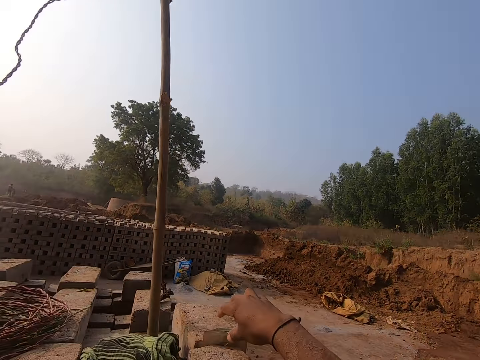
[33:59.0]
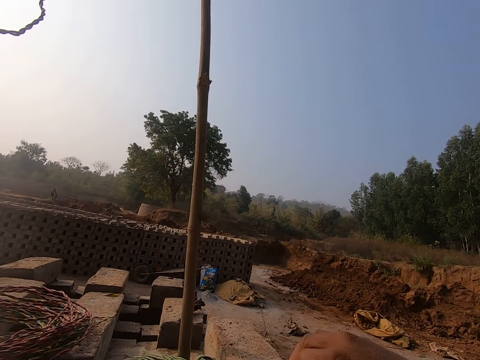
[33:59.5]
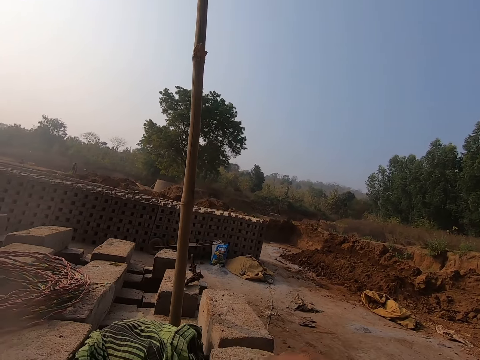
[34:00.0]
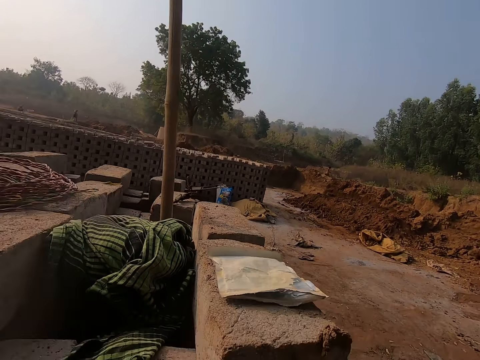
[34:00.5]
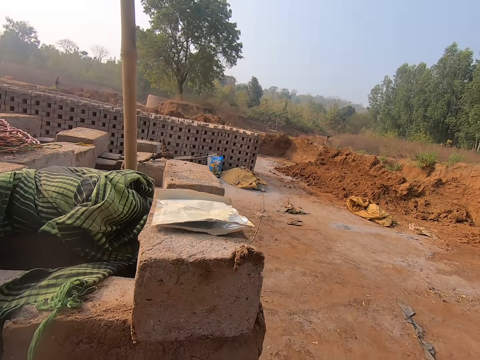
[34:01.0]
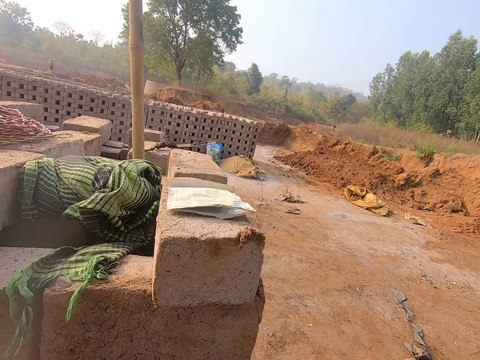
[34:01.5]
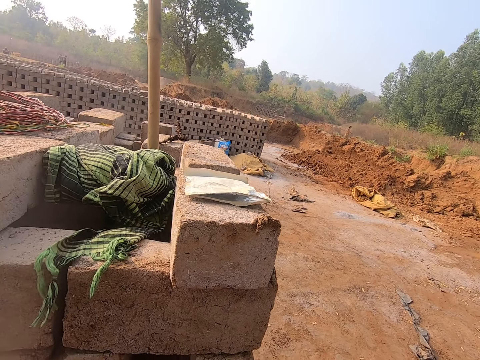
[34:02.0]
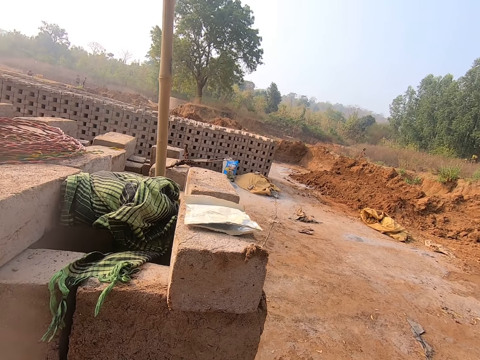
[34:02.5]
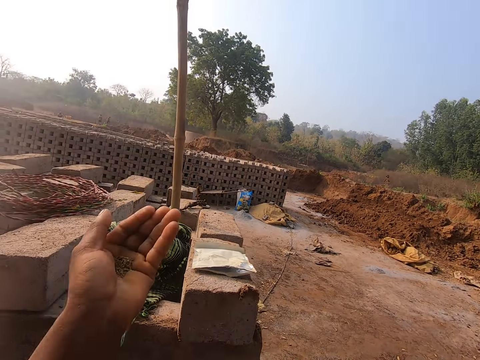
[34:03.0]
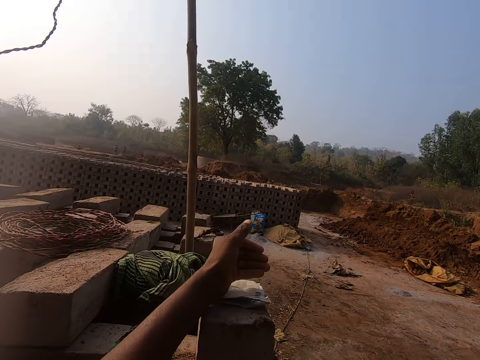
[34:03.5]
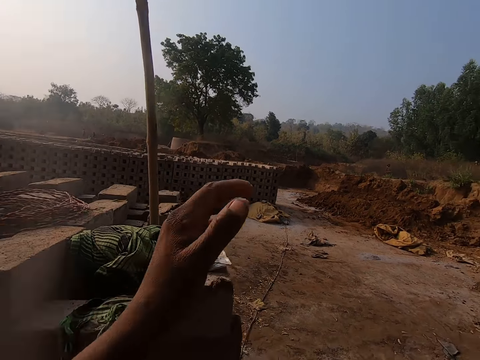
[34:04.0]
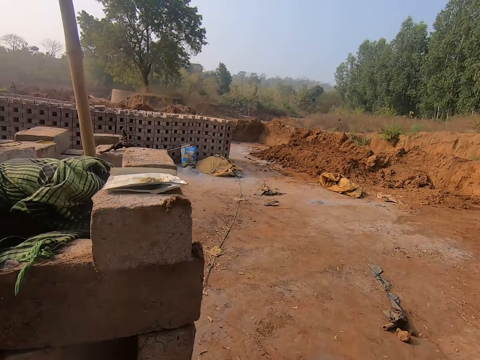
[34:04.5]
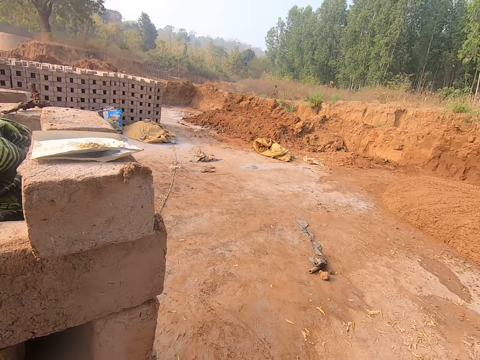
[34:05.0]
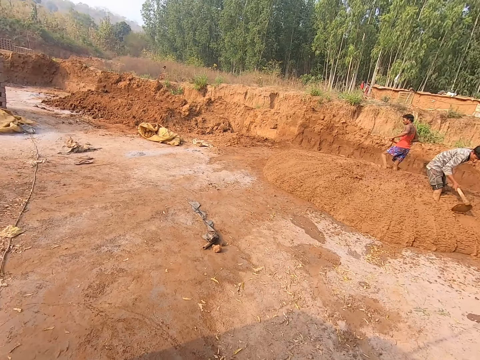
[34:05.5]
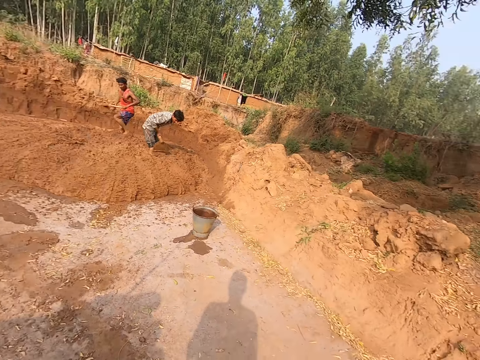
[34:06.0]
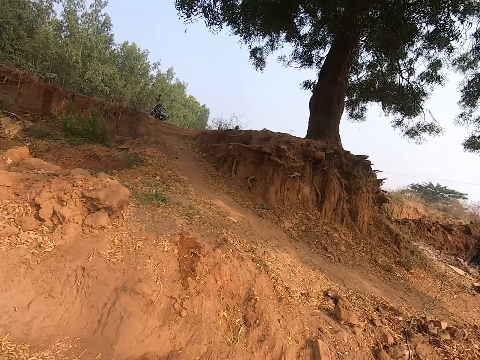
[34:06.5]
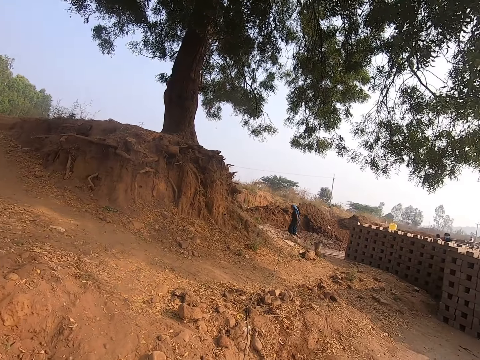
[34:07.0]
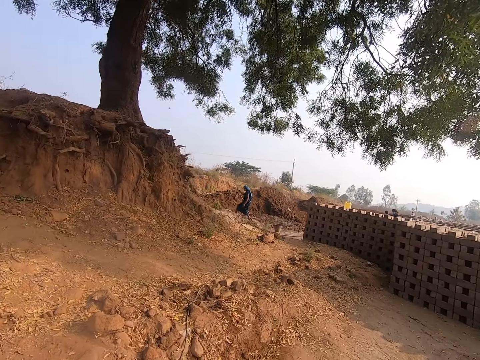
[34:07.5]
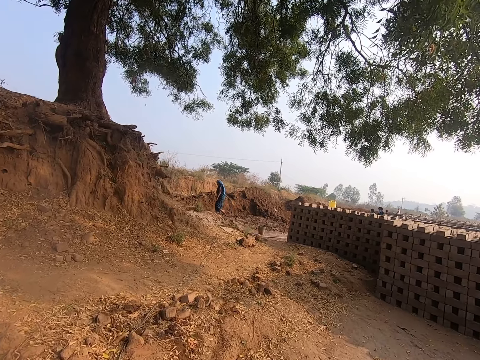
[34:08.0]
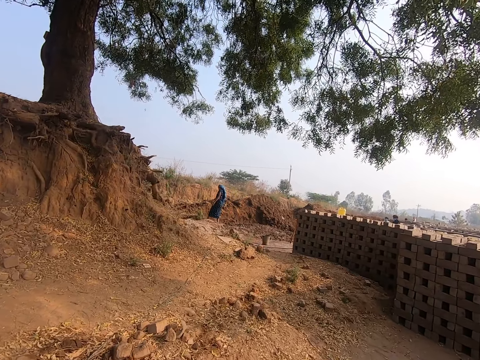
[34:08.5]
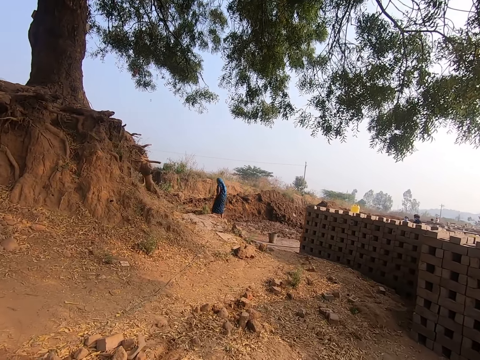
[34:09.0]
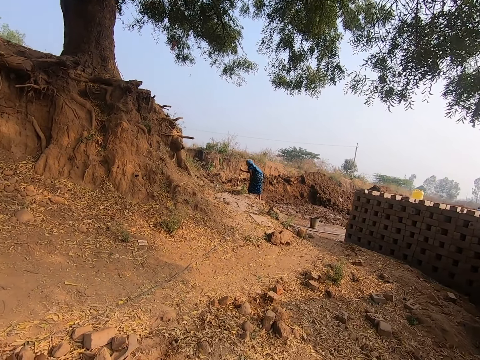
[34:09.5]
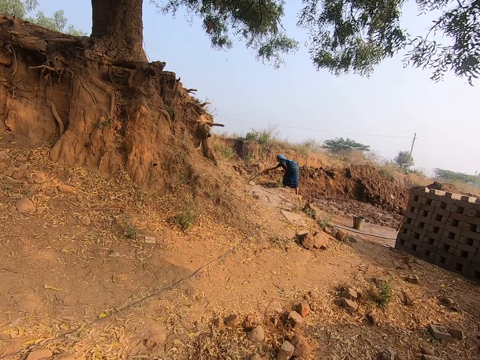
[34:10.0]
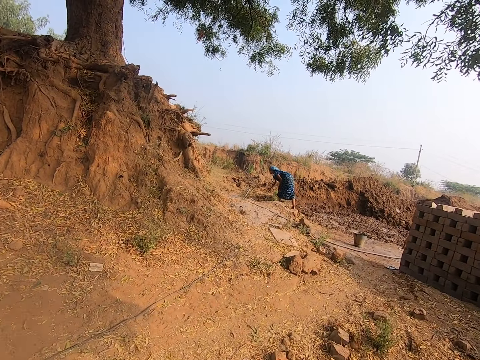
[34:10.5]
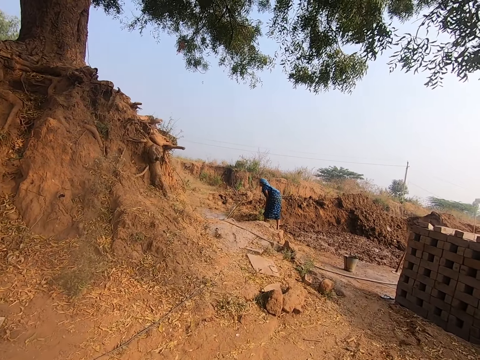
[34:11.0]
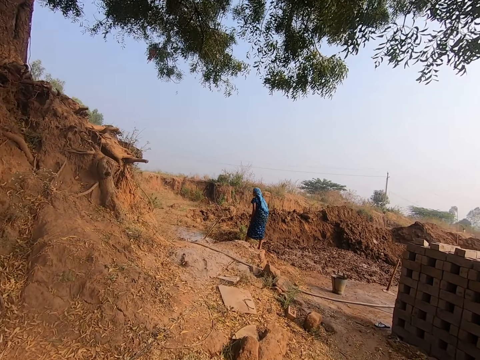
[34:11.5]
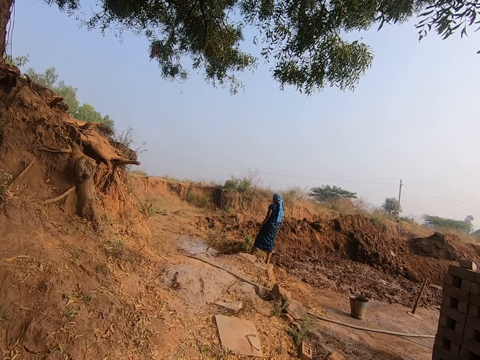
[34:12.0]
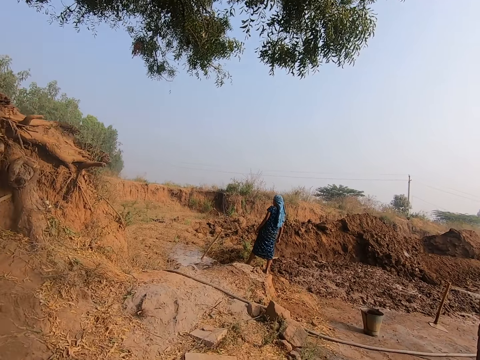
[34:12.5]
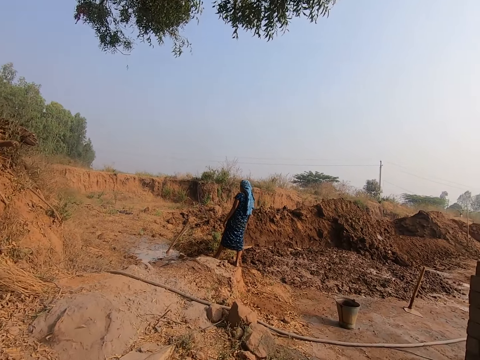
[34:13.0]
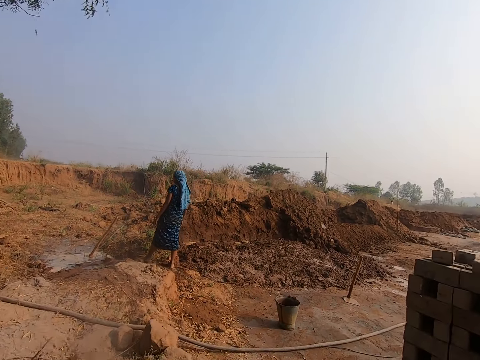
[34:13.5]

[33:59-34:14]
The camera wearer takes a paper bag from a block with his right hand. He pours sand from his left hand on the paper bag on a block. He walks. The woman places the hoe on the ground with her right hand.

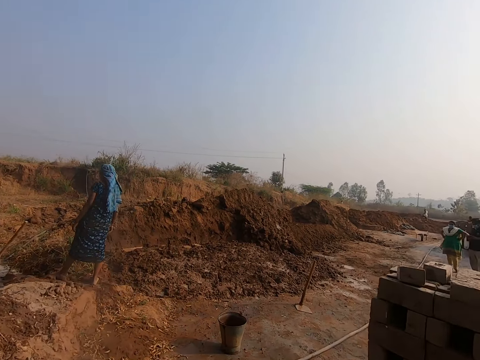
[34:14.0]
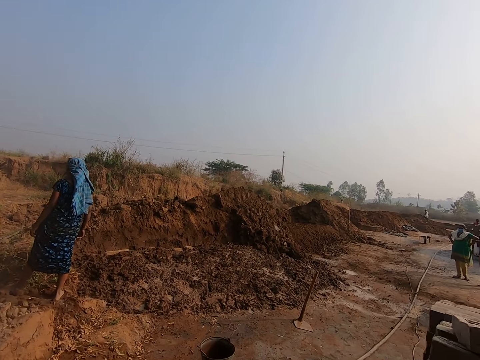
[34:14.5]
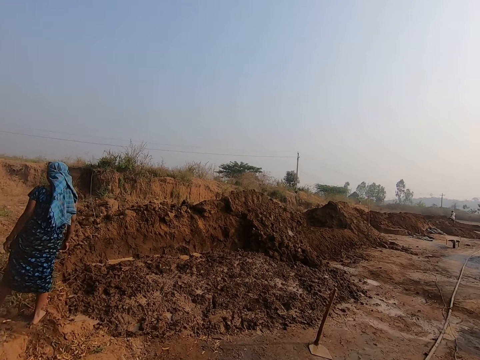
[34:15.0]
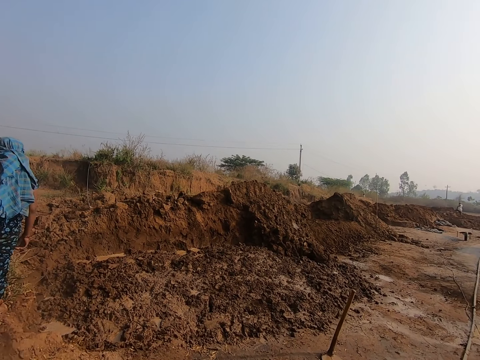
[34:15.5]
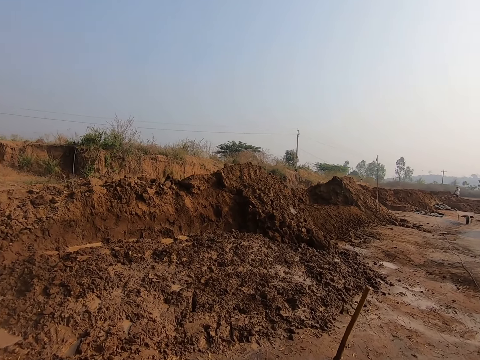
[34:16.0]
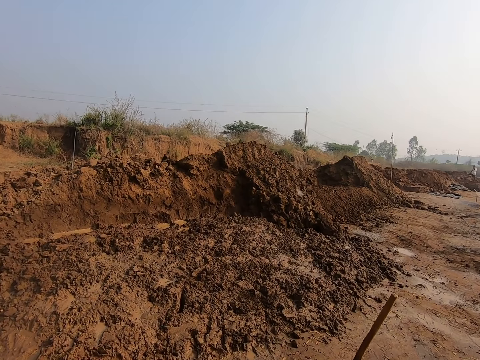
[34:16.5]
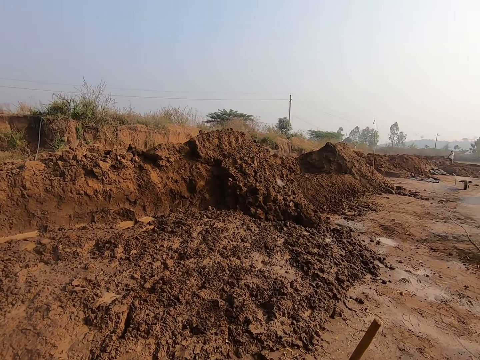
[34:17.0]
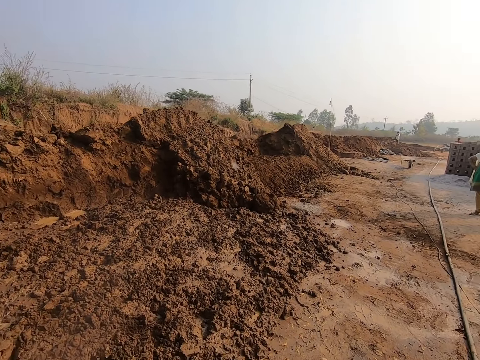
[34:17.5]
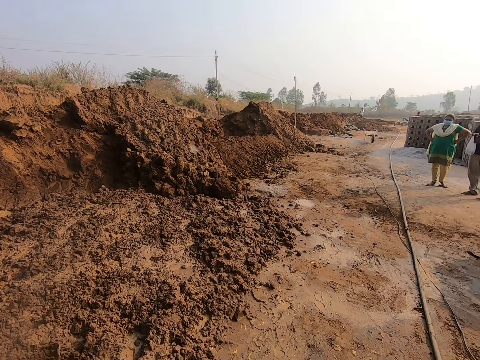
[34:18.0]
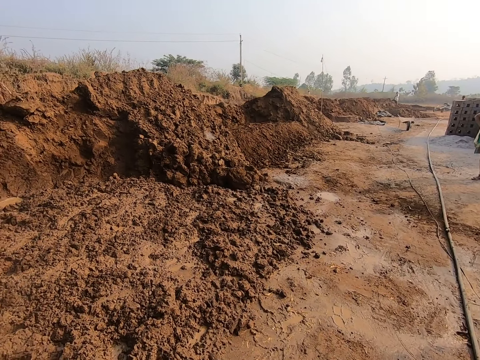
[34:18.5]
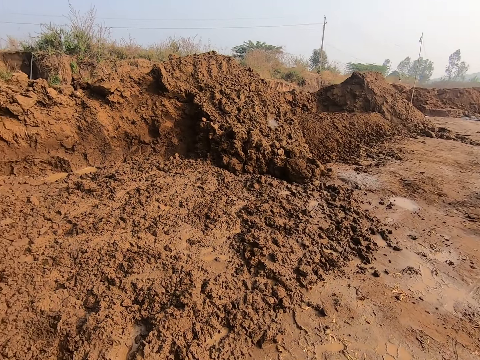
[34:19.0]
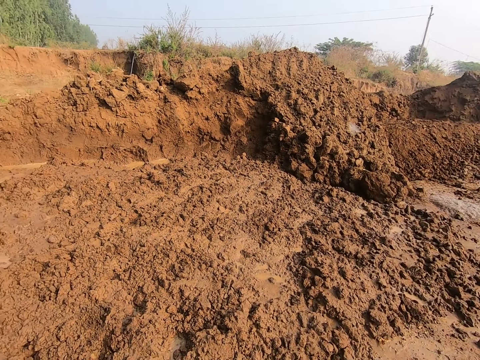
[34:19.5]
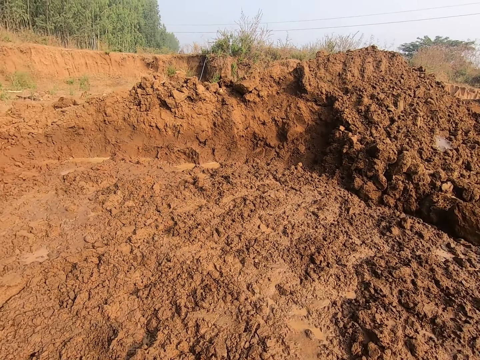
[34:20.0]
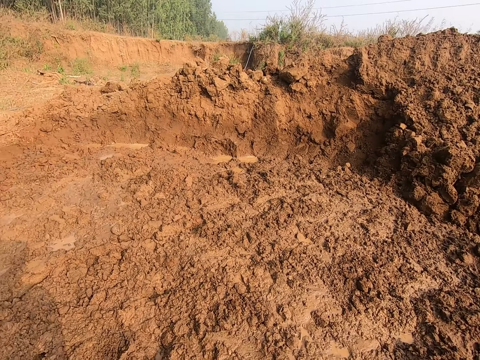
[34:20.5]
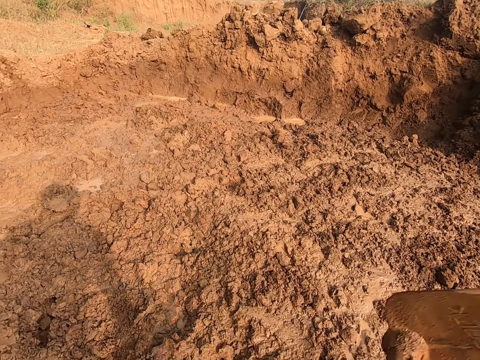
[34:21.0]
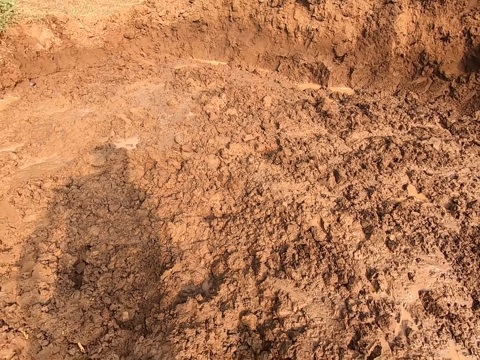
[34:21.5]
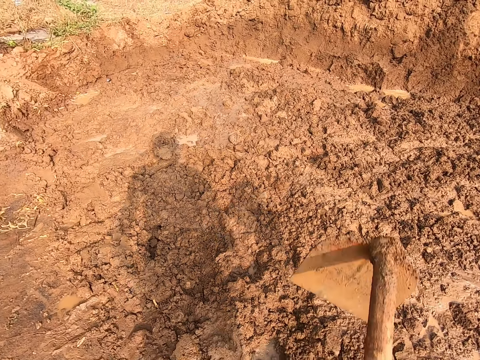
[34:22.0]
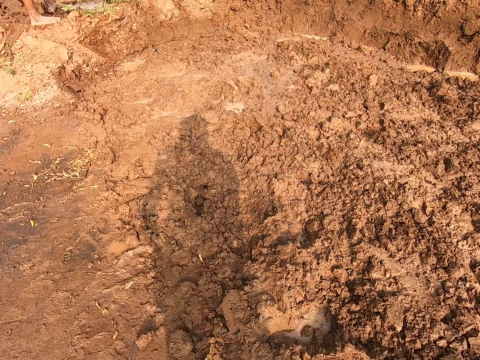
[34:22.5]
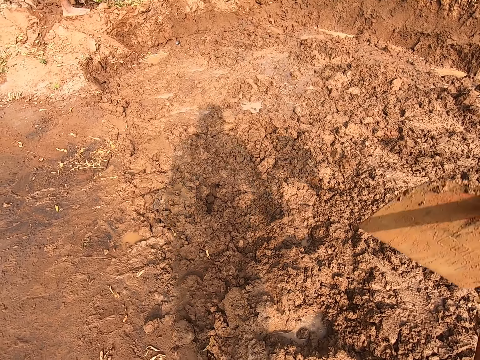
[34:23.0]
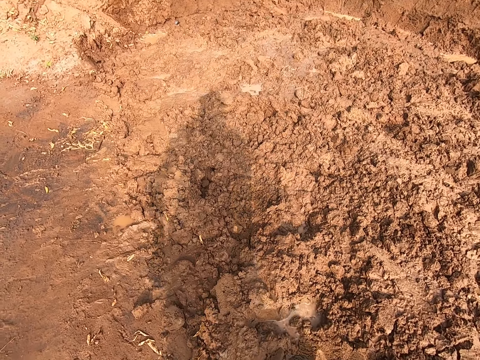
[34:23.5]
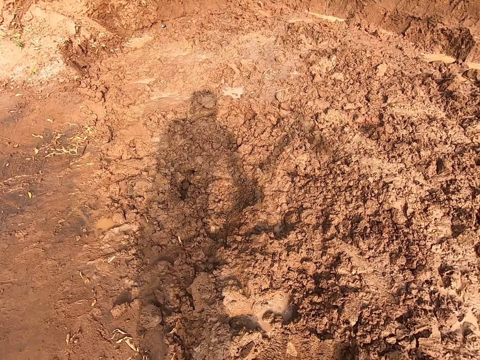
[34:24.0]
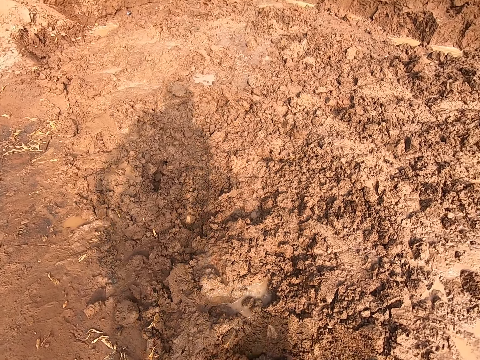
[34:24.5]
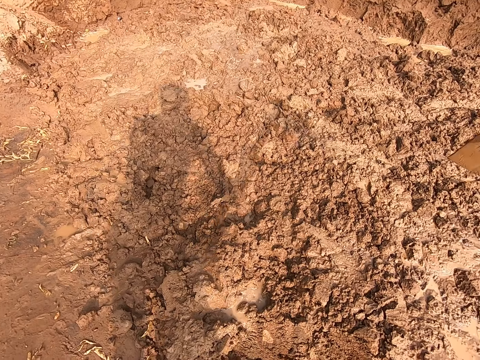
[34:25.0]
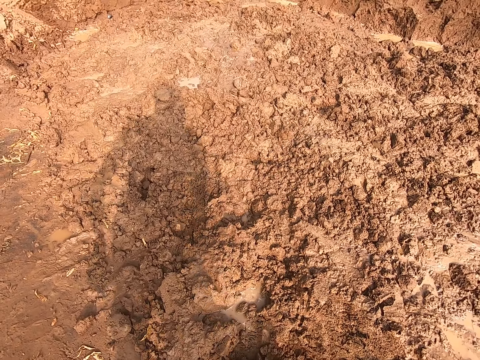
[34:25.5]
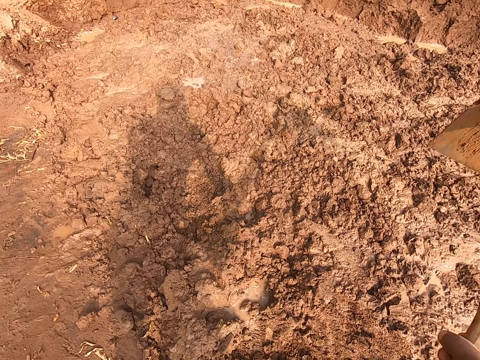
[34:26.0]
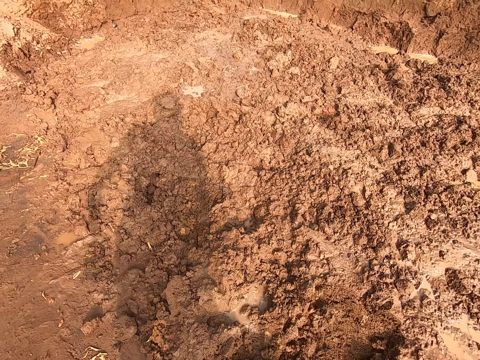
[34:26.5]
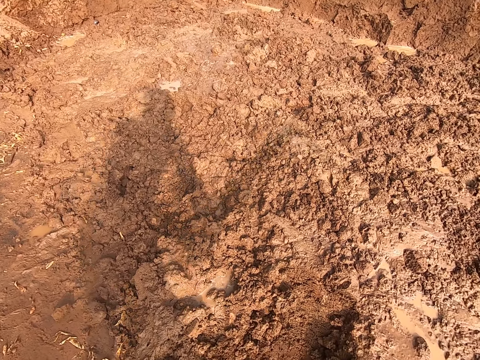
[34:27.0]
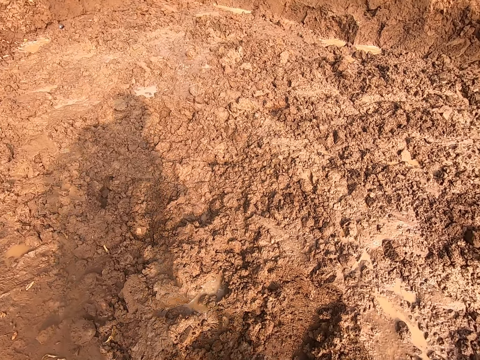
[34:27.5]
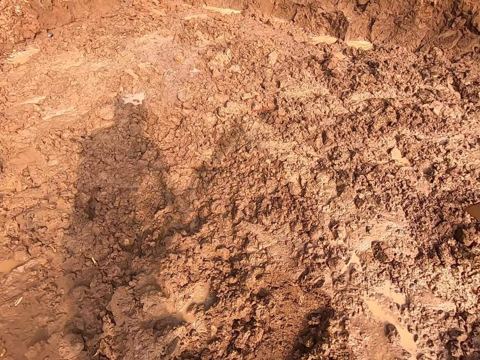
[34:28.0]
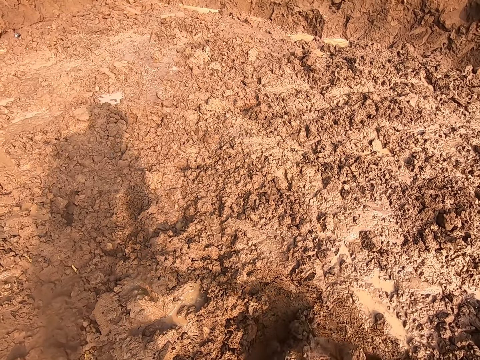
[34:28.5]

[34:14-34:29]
The camera wearer digs the ground with a hoe in both hands. He packs sand from the ground with the hoe in both hands.
